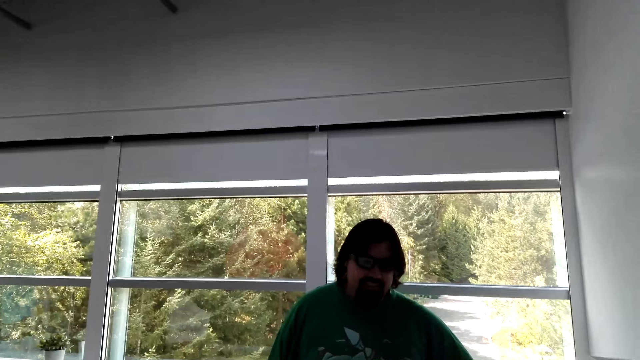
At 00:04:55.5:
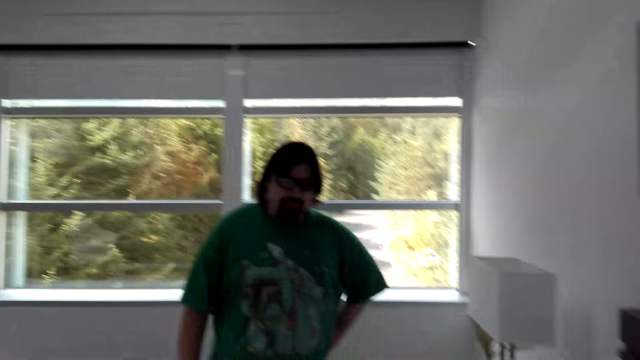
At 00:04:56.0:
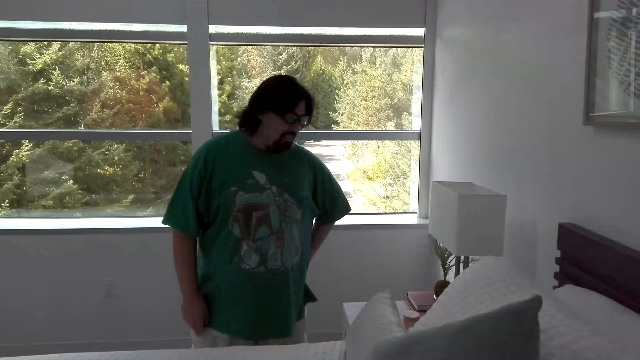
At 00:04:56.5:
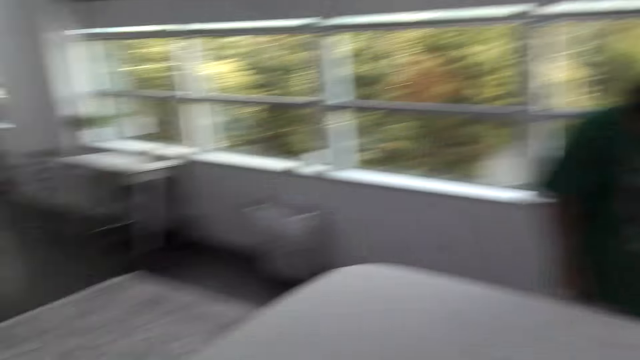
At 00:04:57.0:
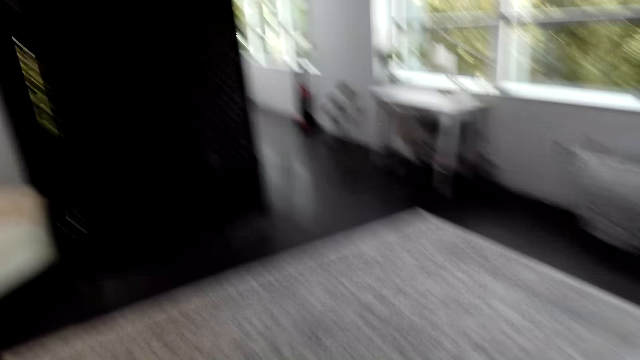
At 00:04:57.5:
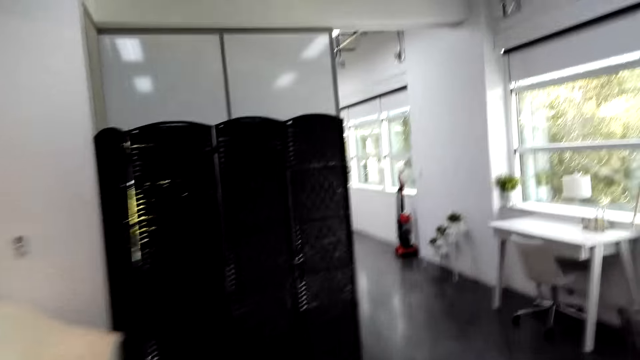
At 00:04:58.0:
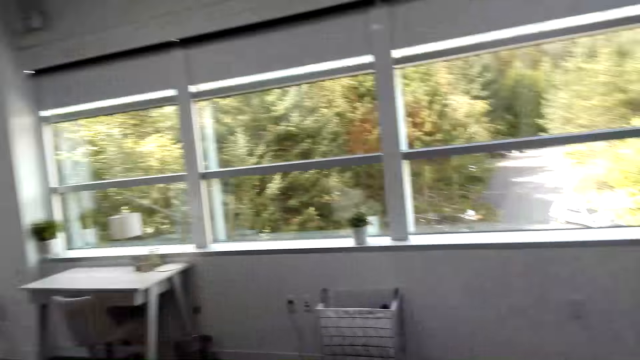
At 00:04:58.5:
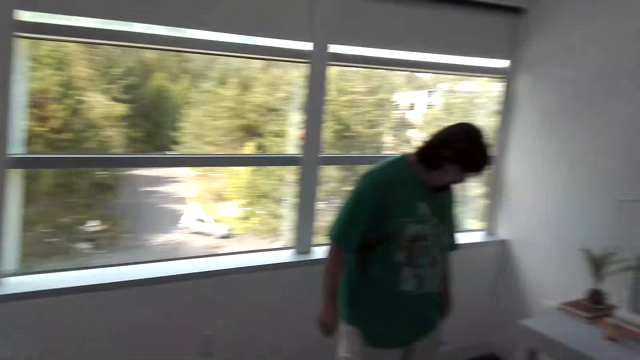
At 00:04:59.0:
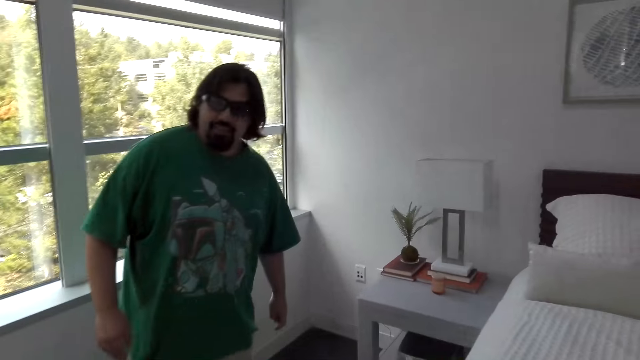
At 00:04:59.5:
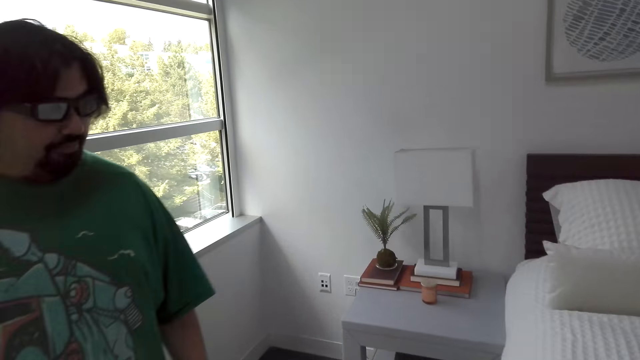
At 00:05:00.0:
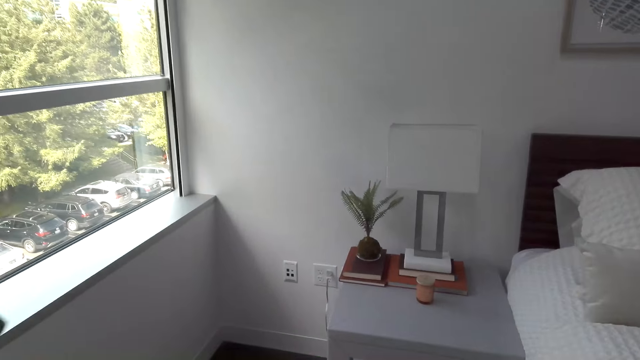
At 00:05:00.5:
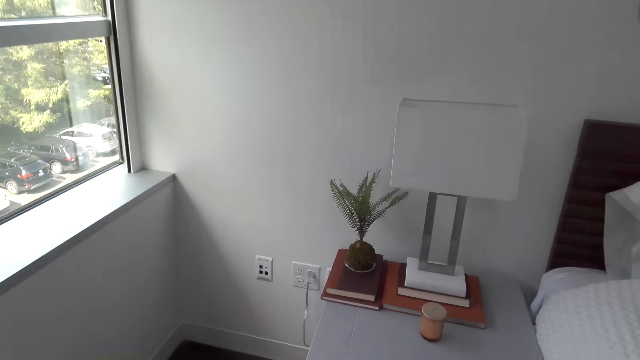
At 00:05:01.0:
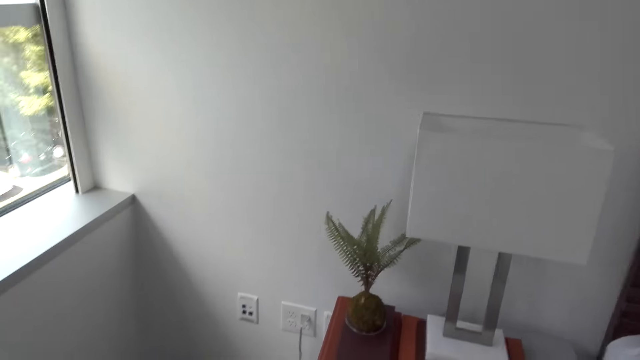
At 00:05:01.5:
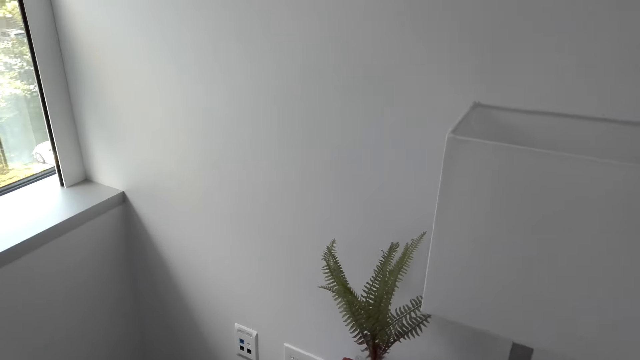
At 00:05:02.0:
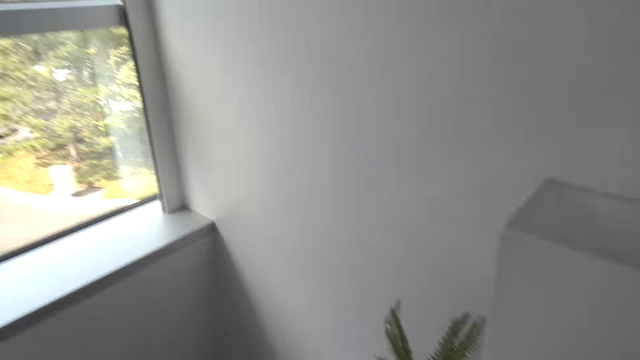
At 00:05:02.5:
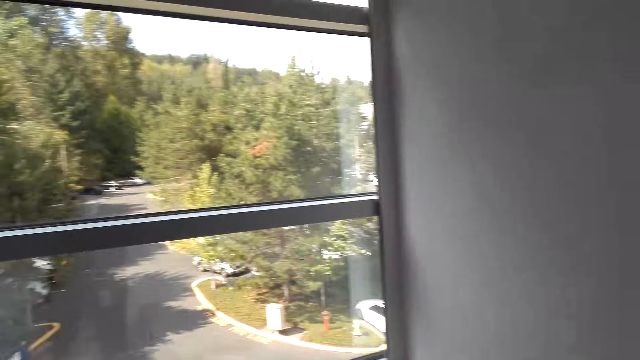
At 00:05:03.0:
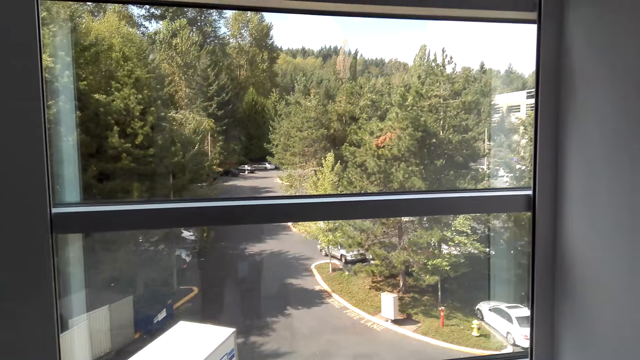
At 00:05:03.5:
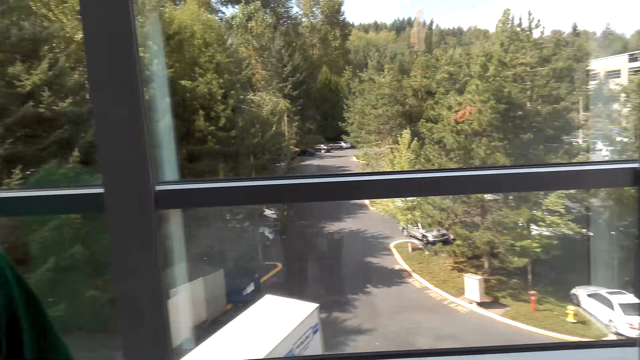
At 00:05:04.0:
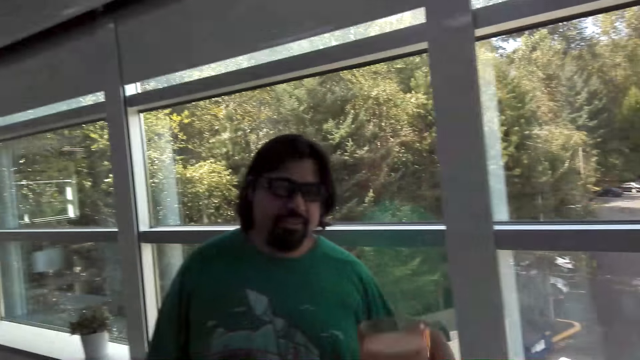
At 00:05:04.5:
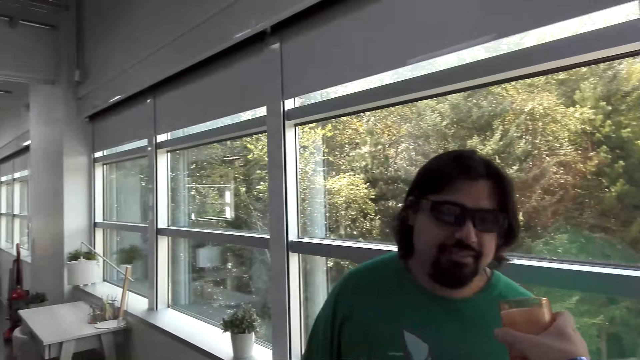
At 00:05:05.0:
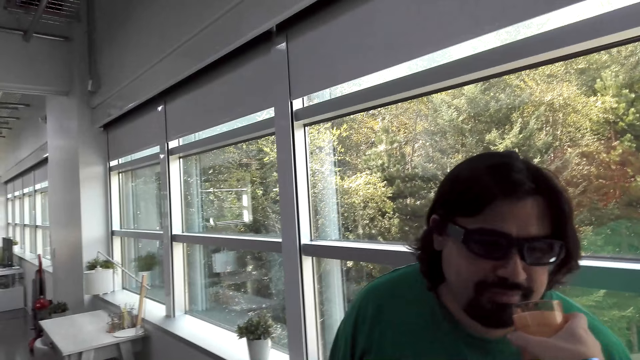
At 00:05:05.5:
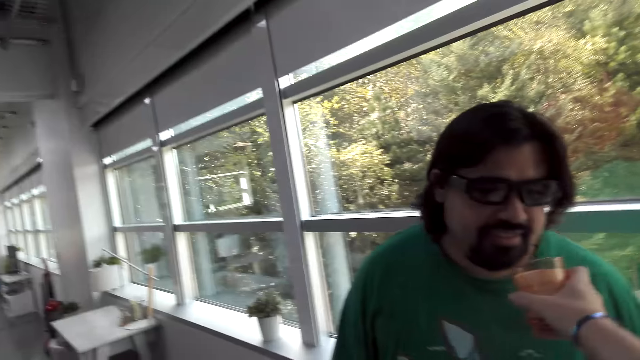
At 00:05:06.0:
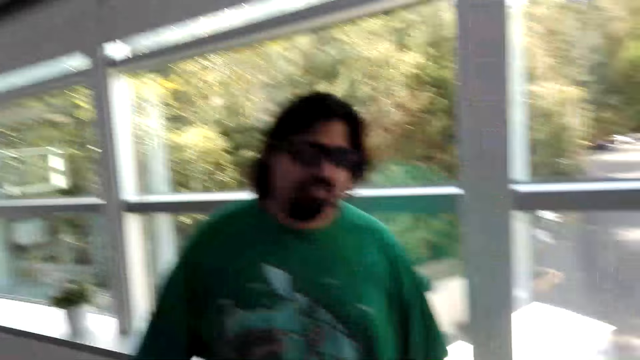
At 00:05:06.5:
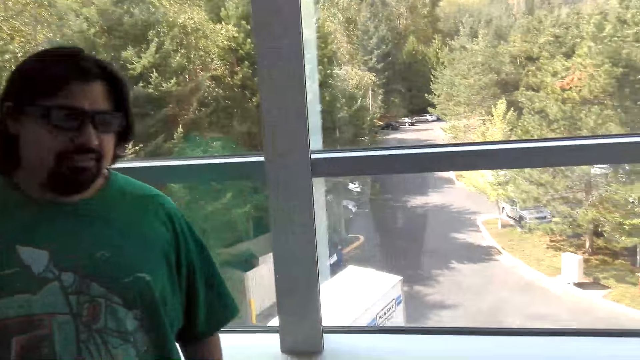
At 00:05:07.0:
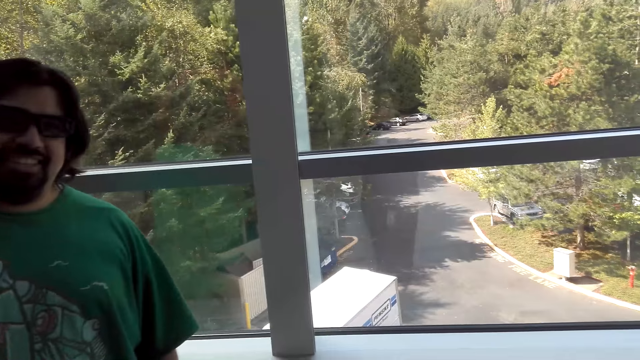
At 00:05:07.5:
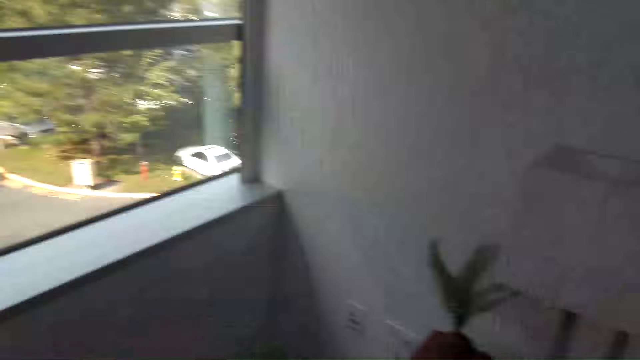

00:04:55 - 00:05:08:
The camera wearer picks up a candle tin. A man smells something. The camera wearer gives the man the candle to smell.

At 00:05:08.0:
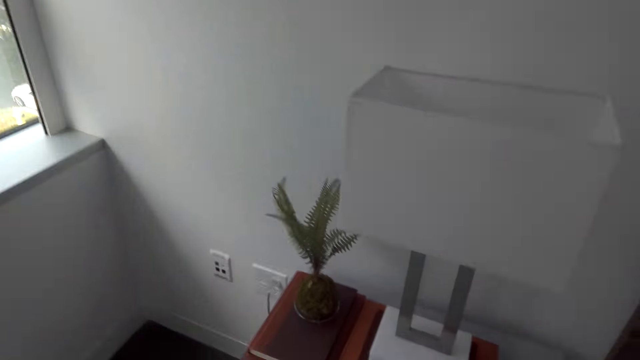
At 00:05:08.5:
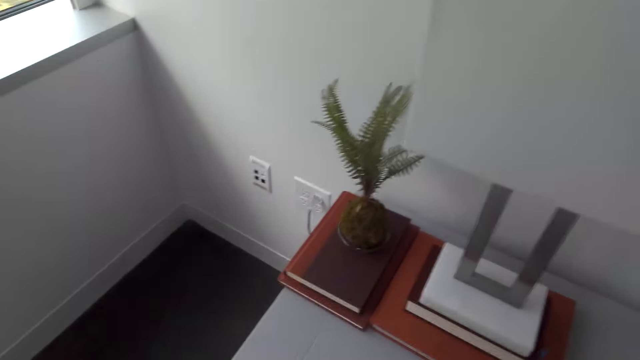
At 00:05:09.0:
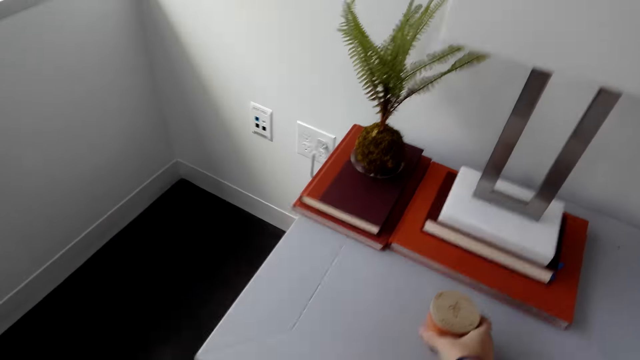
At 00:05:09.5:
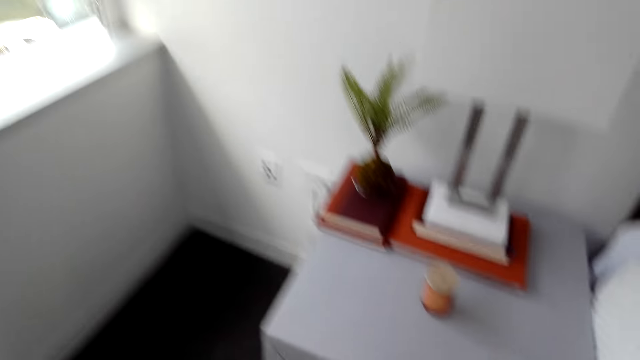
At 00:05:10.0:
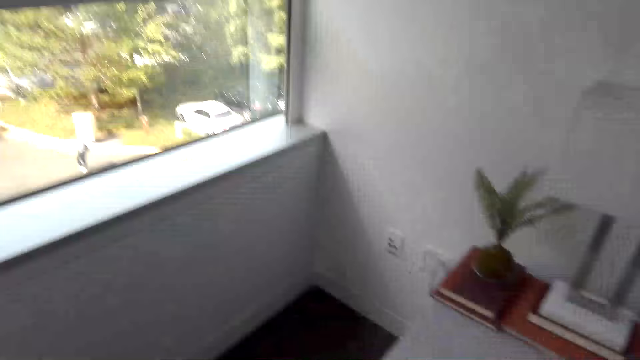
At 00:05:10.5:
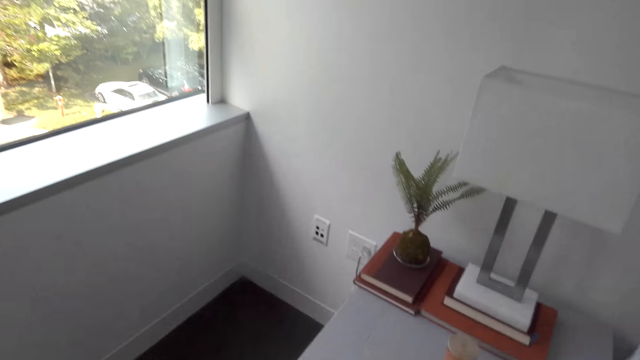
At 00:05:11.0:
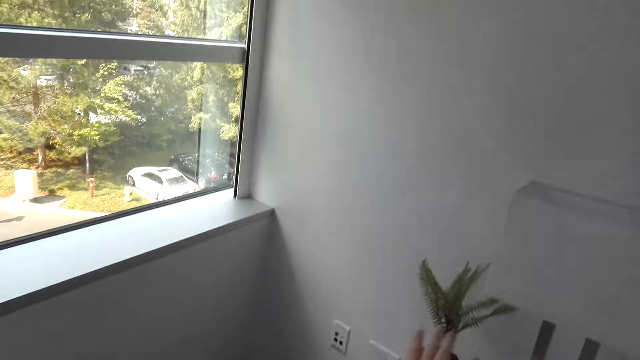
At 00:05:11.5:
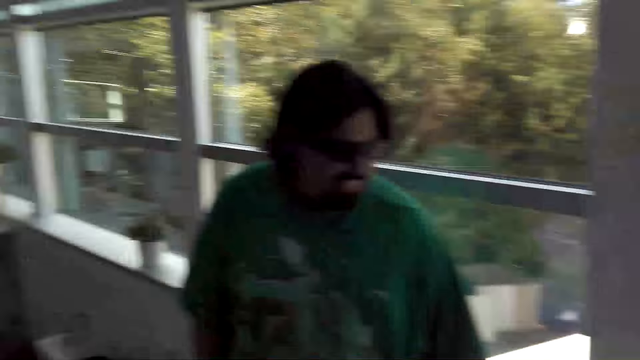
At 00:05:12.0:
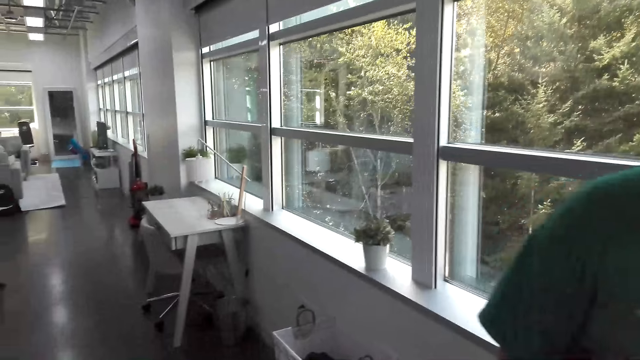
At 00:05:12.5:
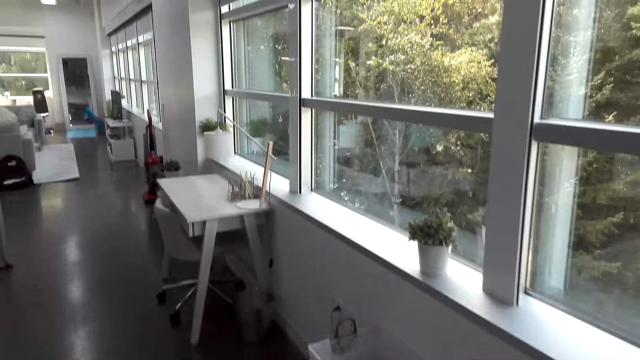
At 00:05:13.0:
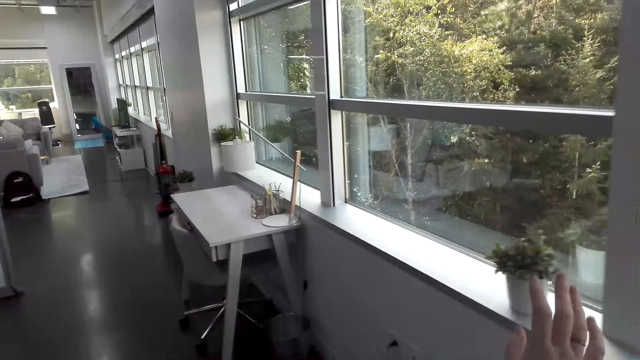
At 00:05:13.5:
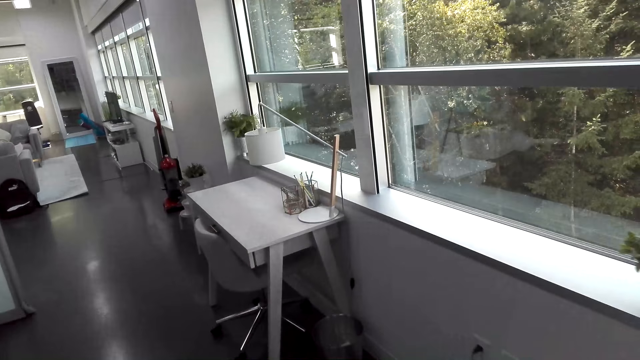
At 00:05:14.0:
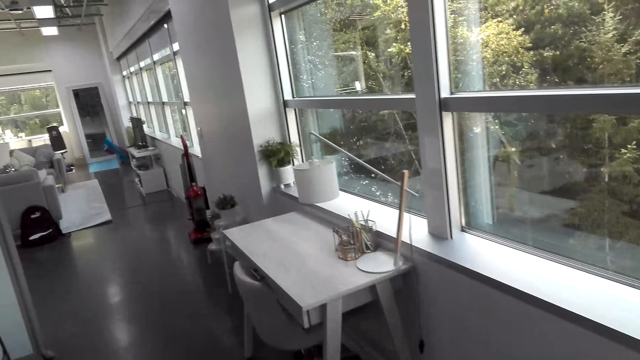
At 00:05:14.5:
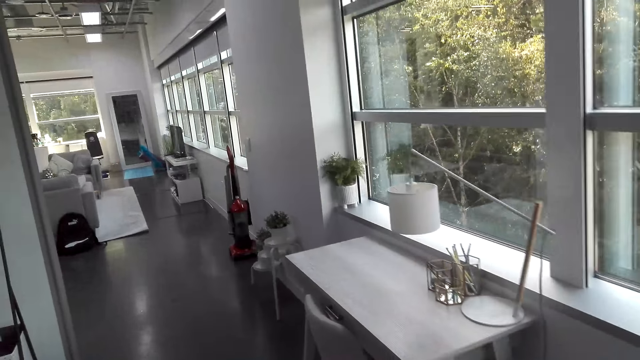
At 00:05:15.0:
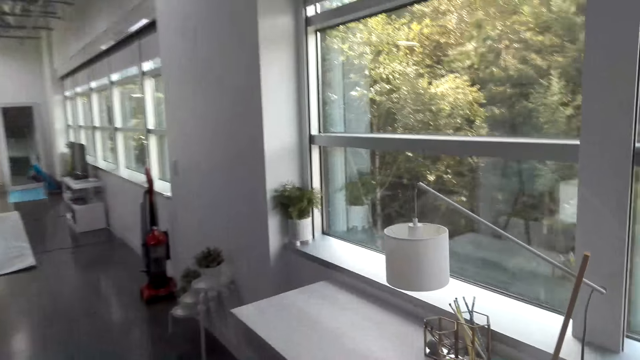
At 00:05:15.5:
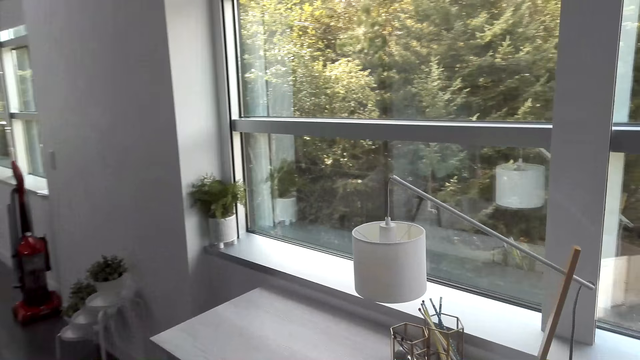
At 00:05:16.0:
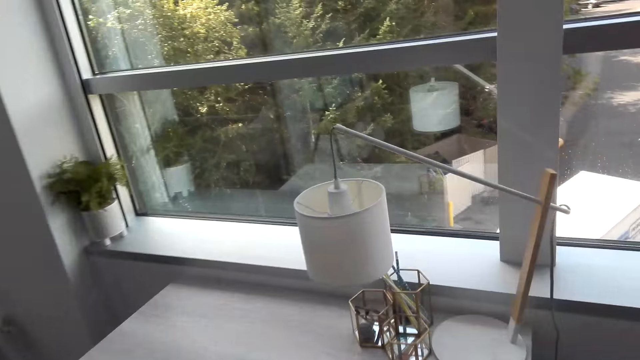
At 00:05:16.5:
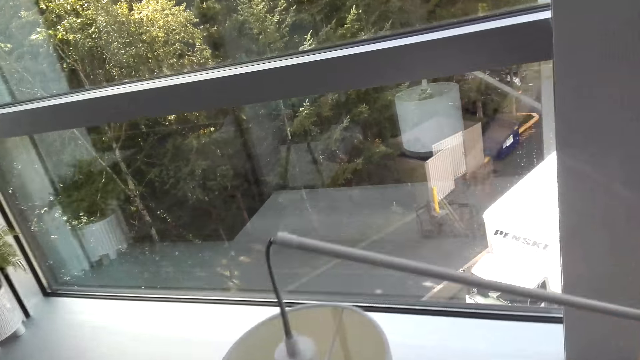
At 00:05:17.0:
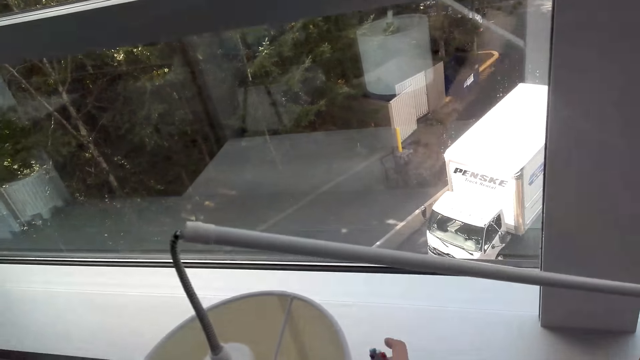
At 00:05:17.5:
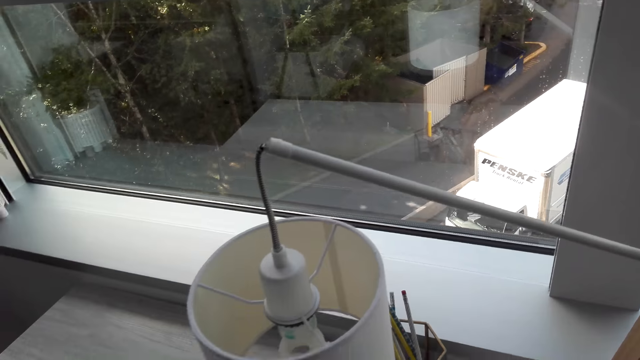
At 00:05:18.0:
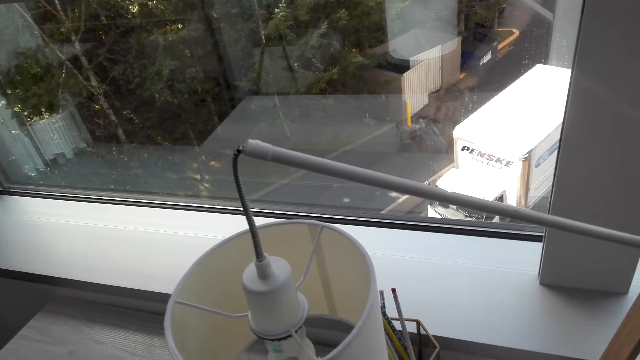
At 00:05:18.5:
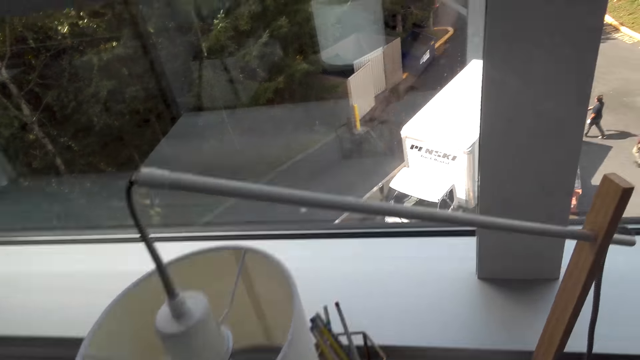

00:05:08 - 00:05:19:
The camera wearer puts the candle on the bedside drawer. They look around. They show the man around.
